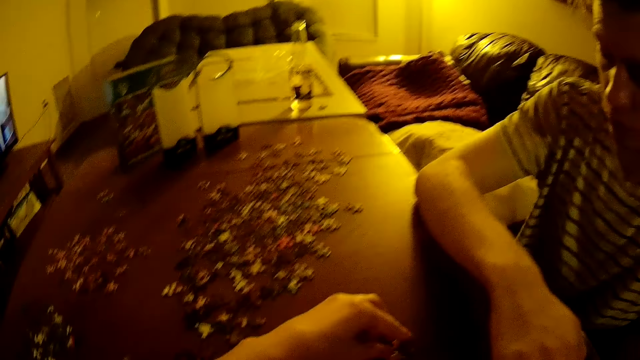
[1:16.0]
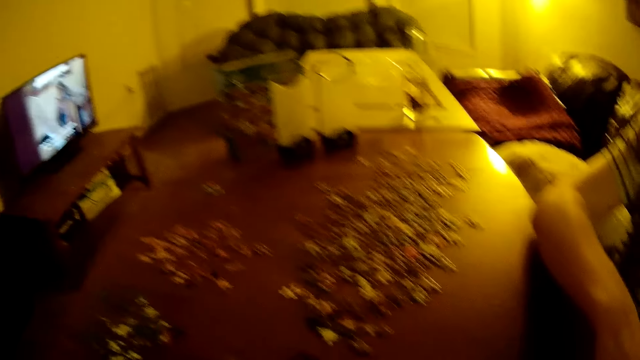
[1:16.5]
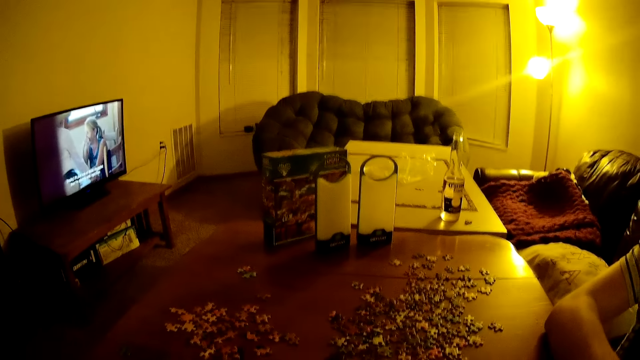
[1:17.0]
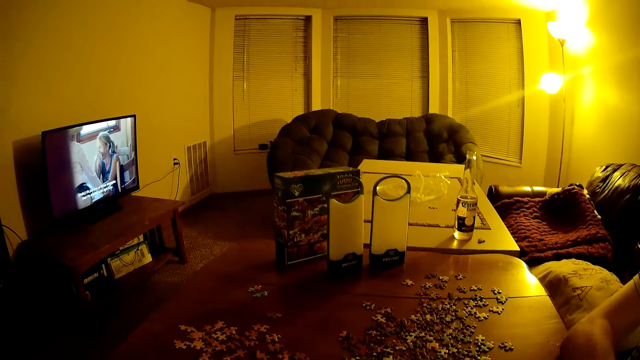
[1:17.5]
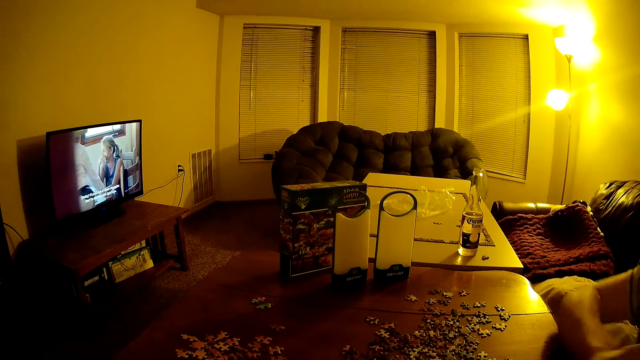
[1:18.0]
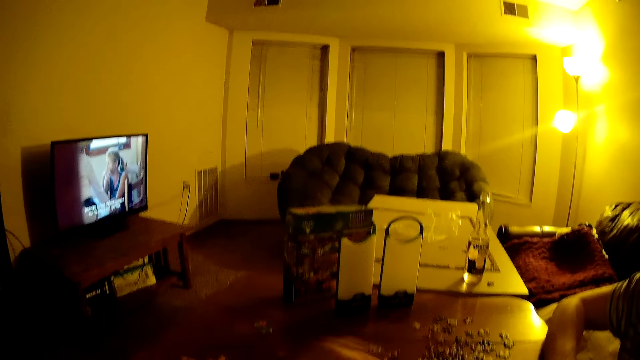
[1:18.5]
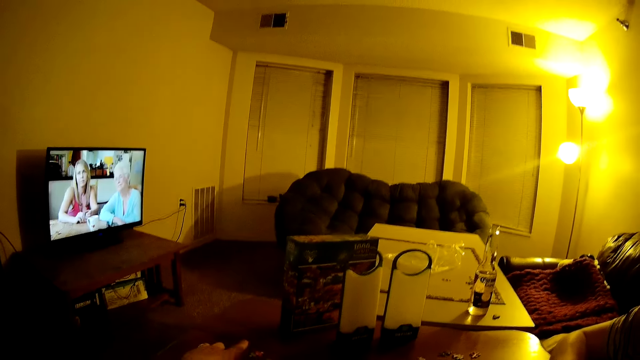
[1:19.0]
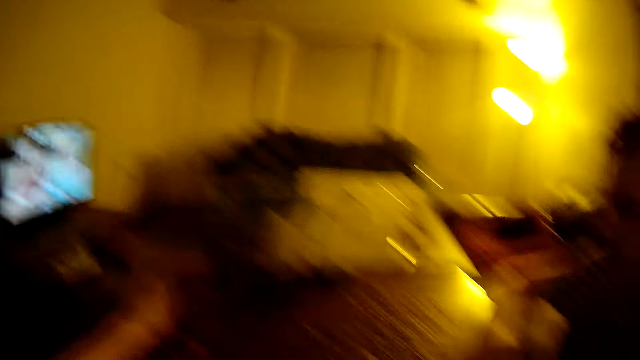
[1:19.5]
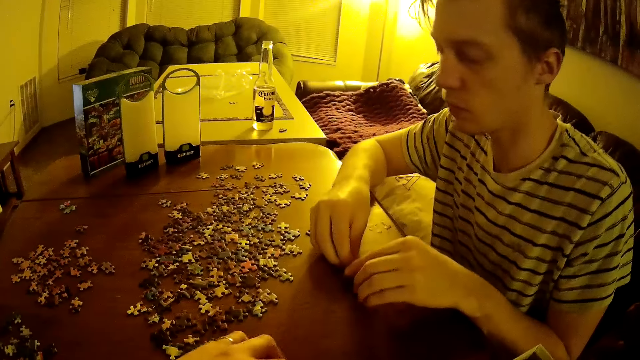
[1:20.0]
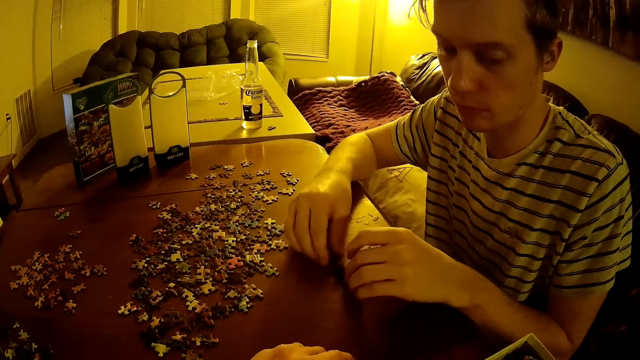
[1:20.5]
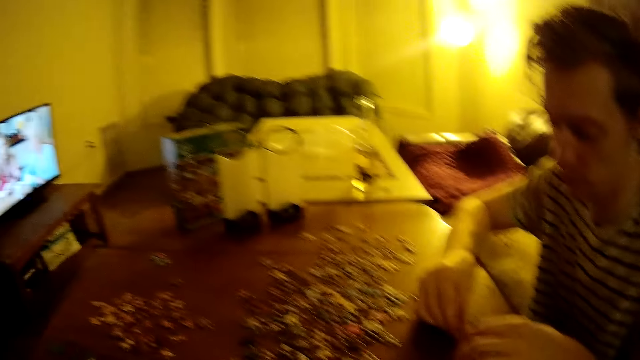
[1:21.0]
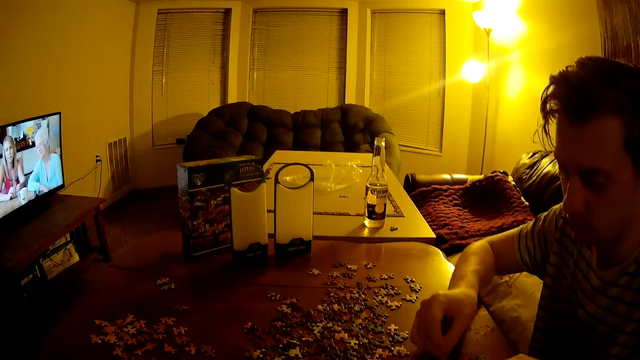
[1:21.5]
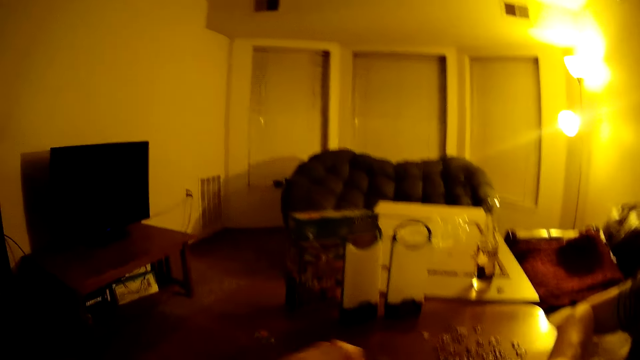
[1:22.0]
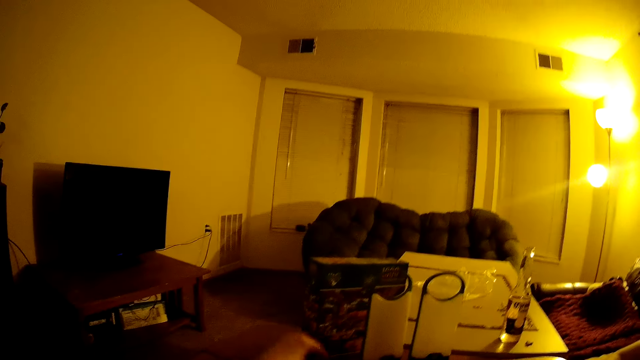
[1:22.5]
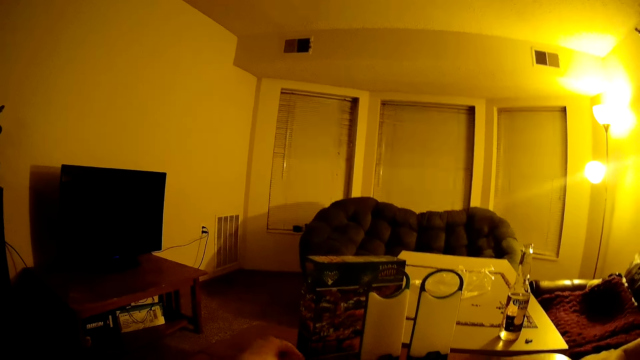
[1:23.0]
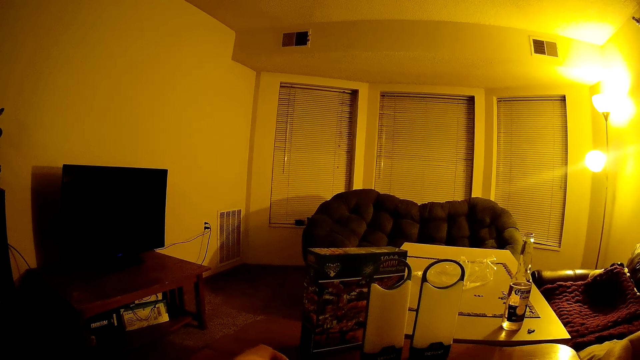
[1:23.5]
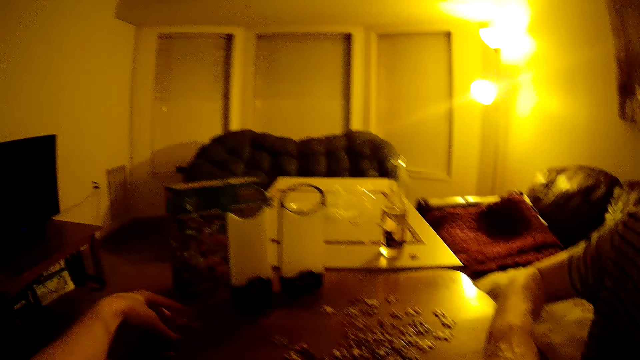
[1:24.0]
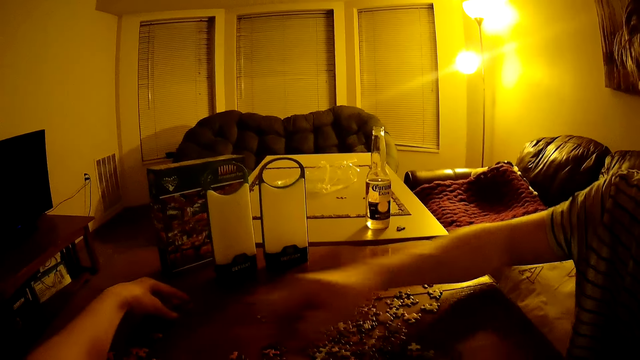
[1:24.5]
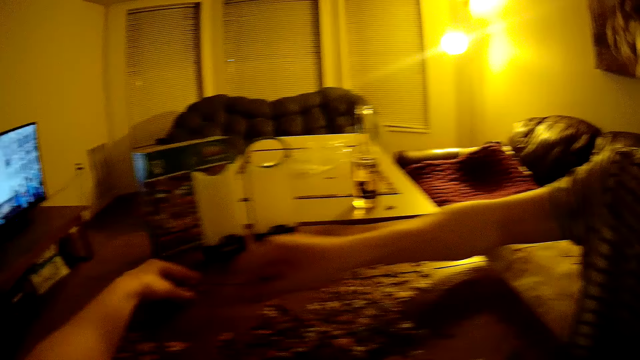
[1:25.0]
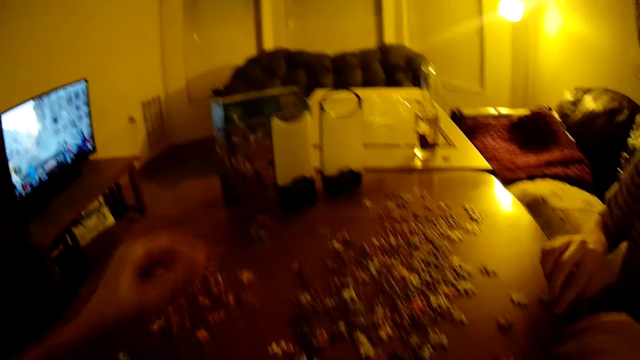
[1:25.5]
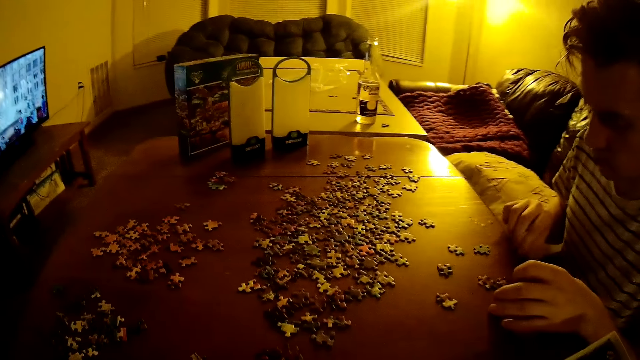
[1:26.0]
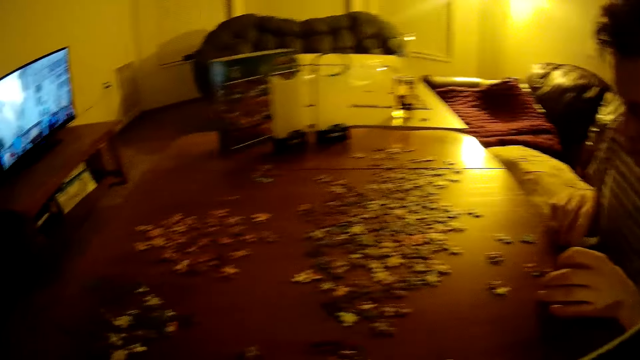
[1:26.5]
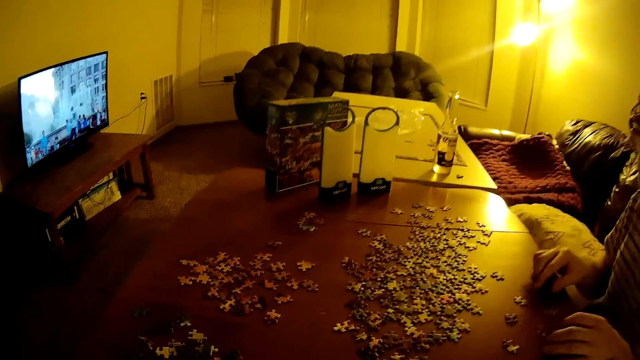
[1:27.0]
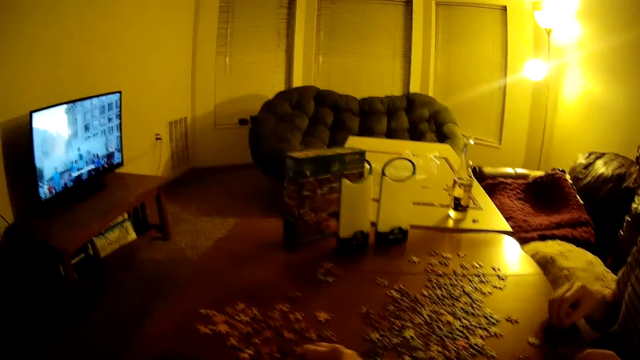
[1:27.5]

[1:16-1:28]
A man moves puzzles on the table.

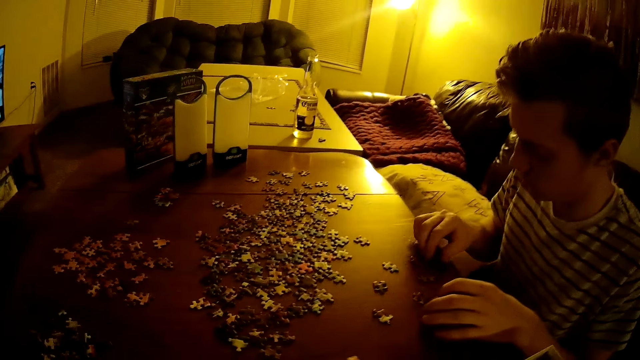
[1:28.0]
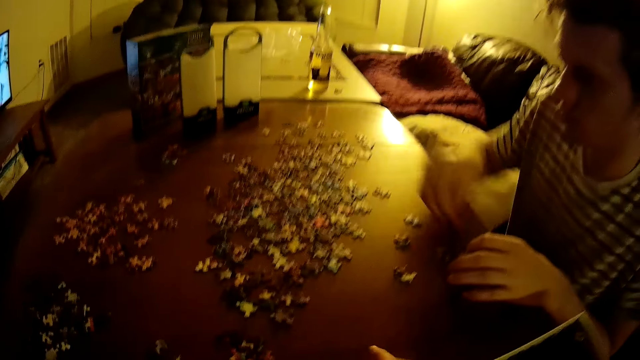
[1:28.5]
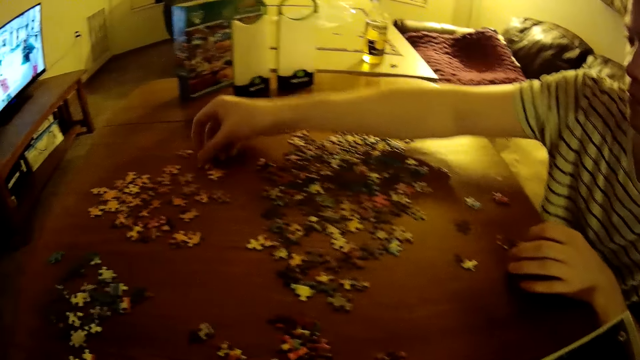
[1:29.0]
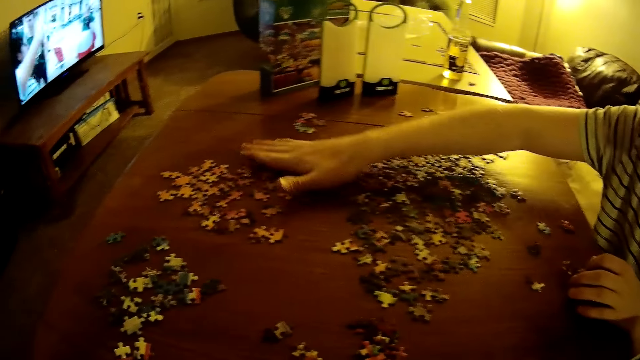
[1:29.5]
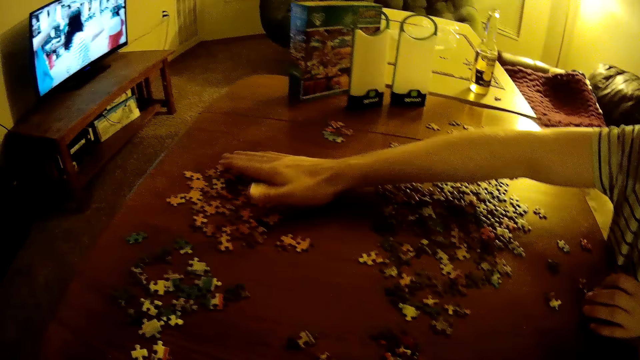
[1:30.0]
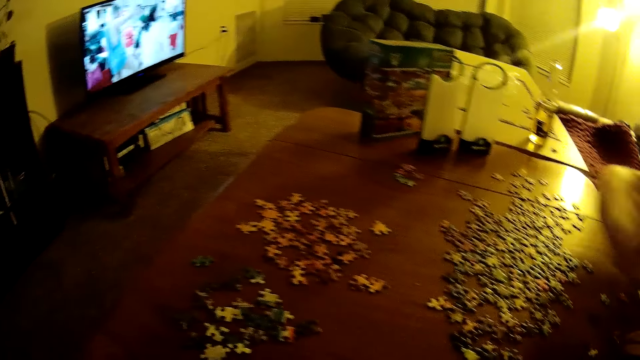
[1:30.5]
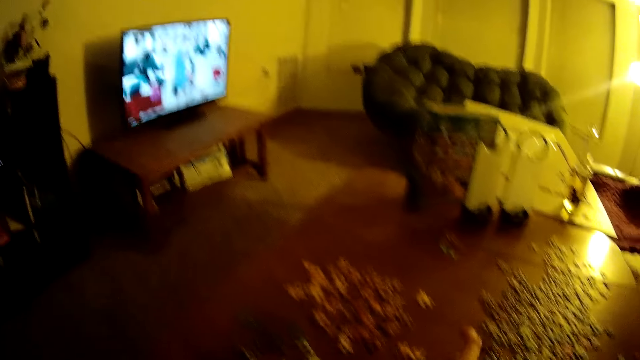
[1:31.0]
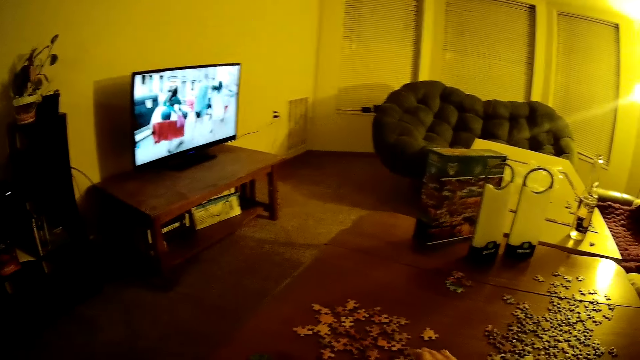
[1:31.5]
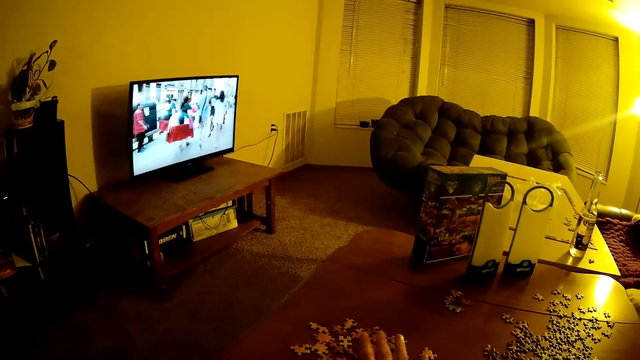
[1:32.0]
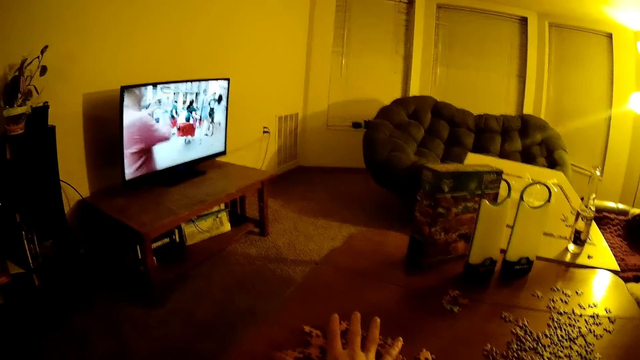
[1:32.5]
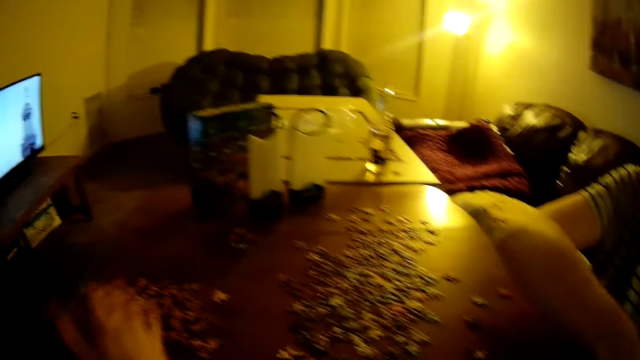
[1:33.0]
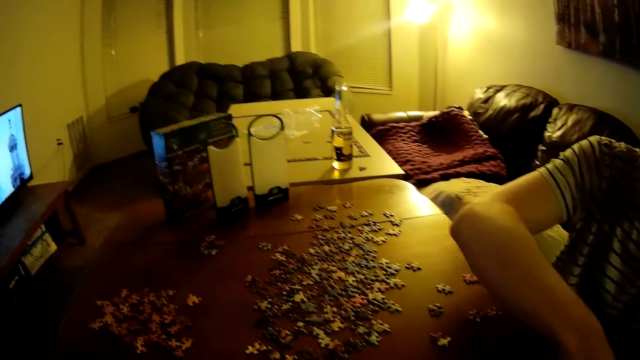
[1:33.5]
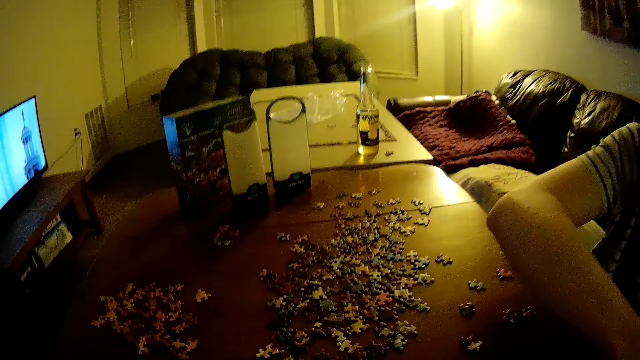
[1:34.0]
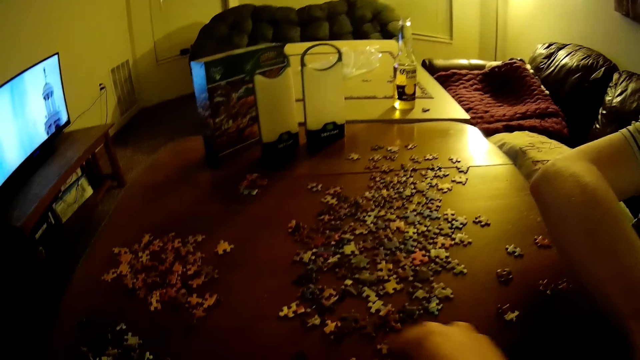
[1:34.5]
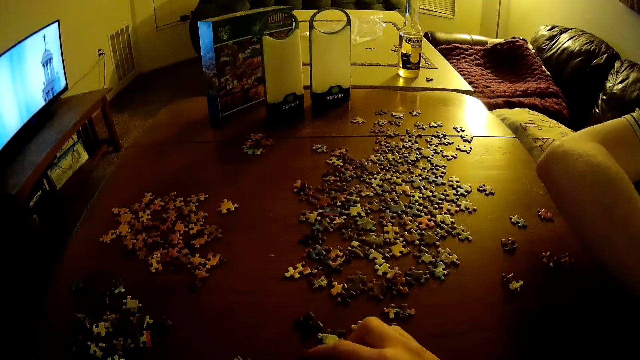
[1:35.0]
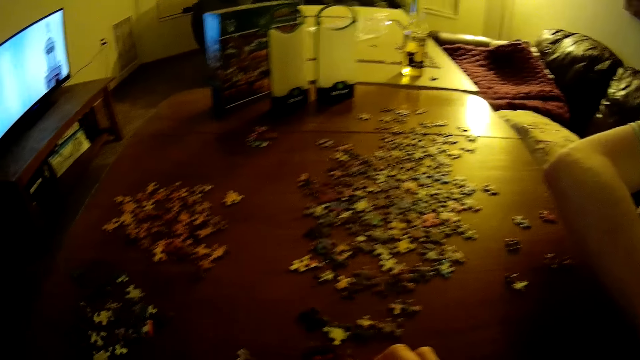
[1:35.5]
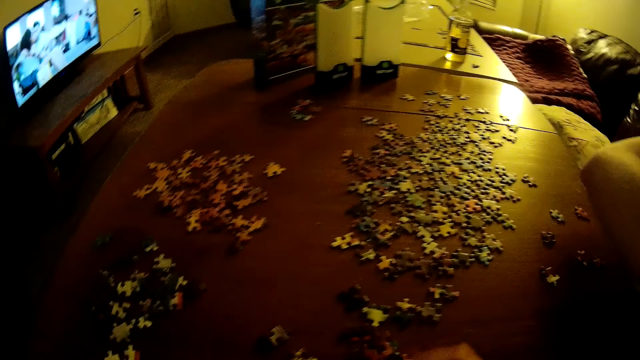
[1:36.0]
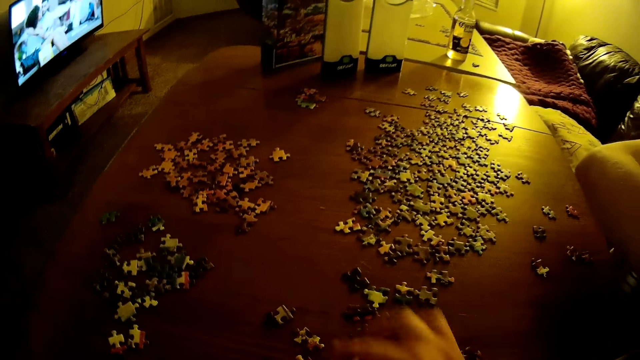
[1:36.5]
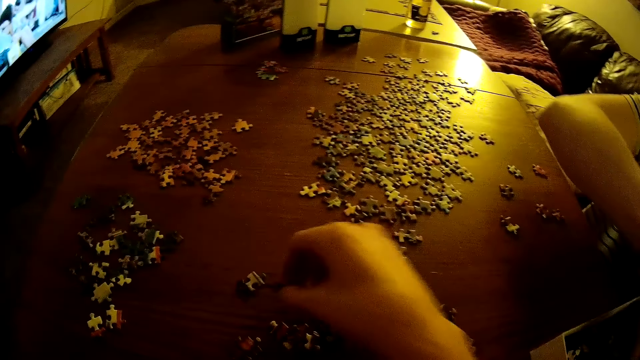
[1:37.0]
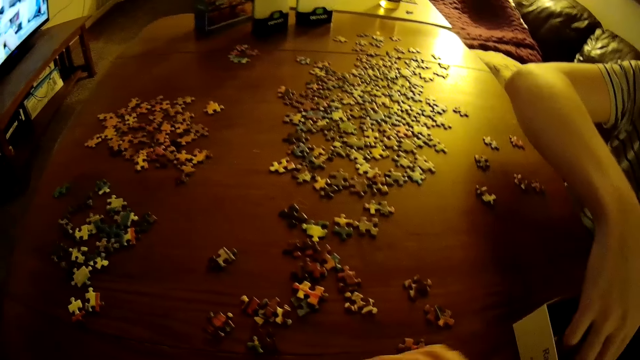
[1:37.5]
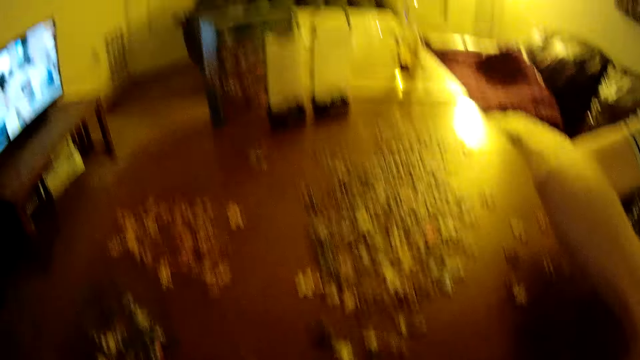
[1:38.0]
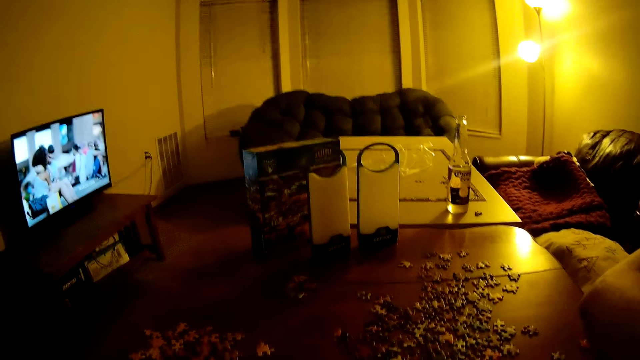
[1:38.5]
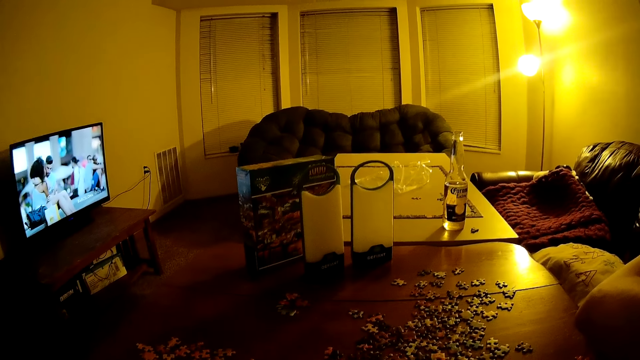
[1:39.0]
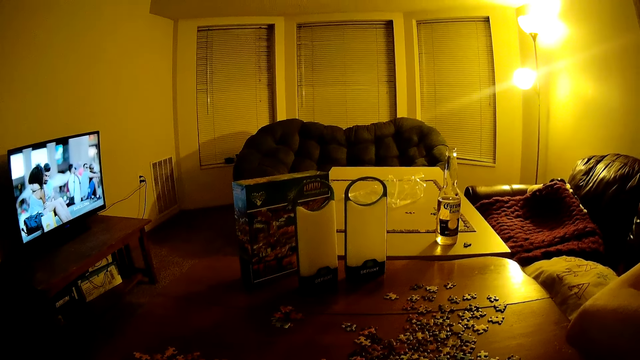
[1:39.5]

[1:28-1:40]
The camera wearer moves puzzles on the table.
